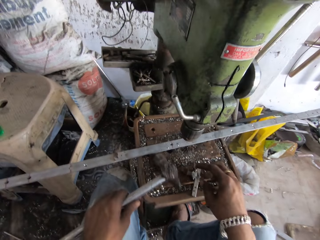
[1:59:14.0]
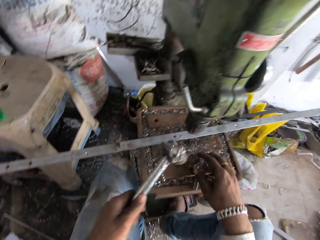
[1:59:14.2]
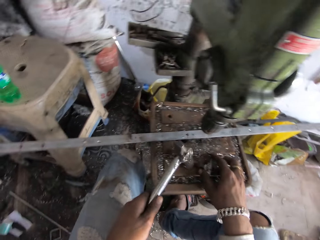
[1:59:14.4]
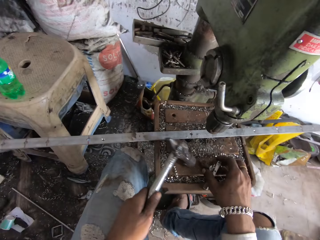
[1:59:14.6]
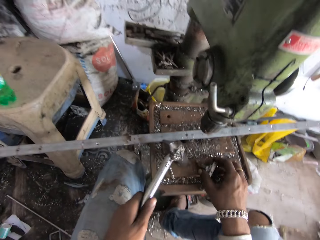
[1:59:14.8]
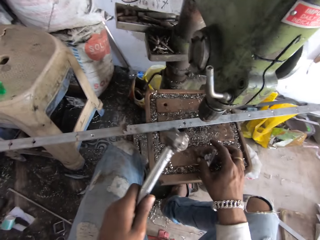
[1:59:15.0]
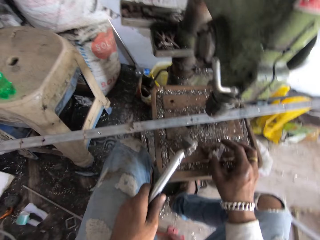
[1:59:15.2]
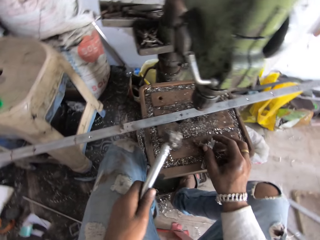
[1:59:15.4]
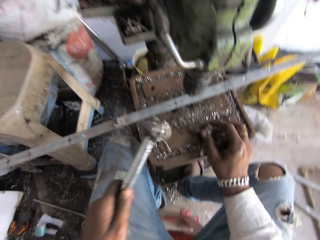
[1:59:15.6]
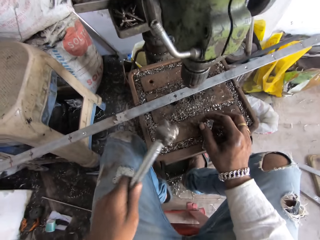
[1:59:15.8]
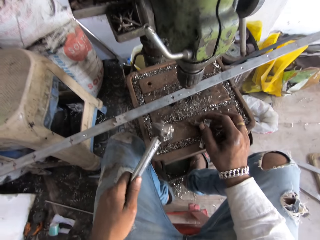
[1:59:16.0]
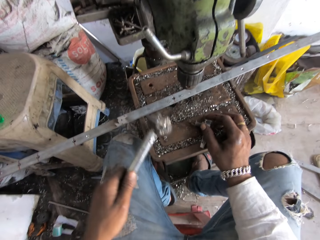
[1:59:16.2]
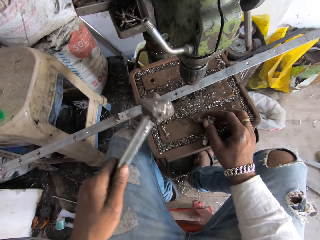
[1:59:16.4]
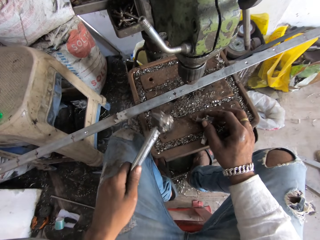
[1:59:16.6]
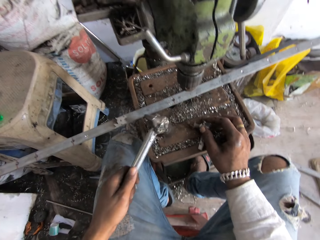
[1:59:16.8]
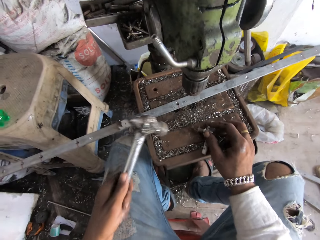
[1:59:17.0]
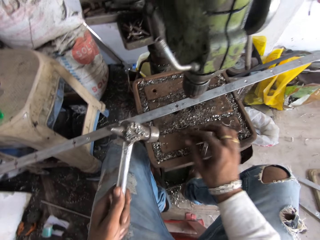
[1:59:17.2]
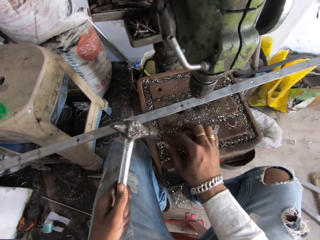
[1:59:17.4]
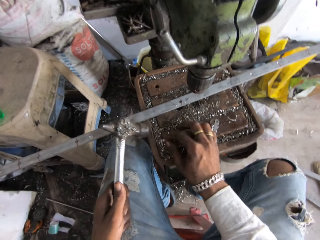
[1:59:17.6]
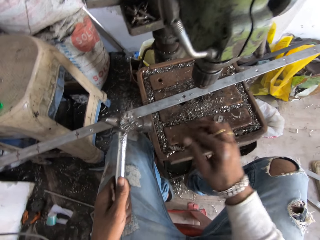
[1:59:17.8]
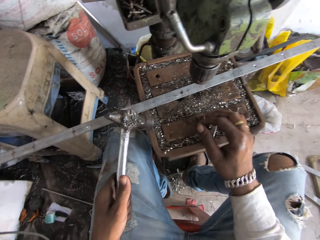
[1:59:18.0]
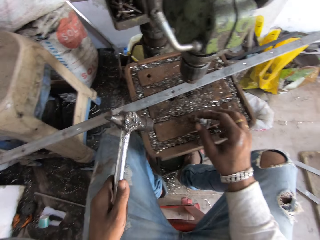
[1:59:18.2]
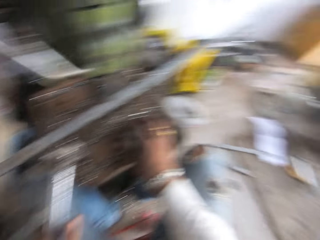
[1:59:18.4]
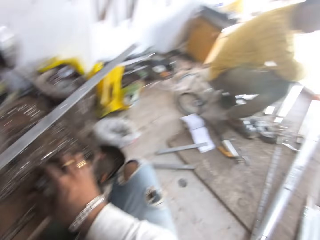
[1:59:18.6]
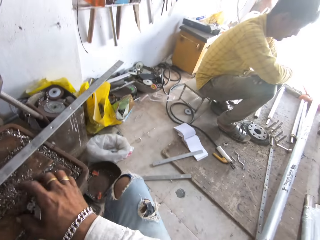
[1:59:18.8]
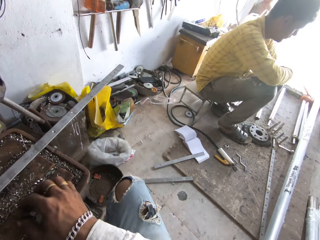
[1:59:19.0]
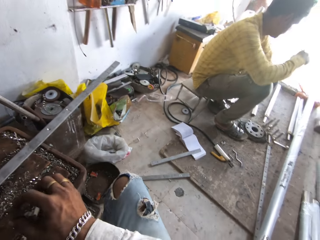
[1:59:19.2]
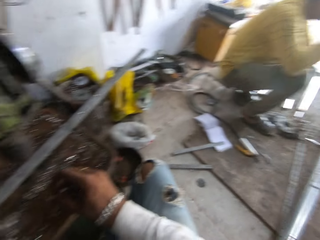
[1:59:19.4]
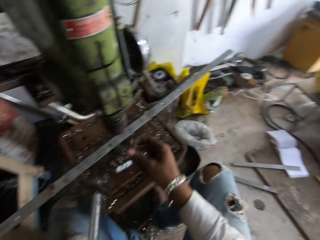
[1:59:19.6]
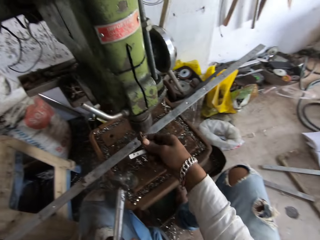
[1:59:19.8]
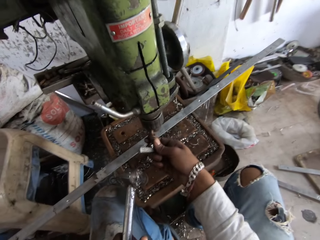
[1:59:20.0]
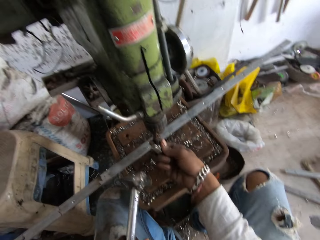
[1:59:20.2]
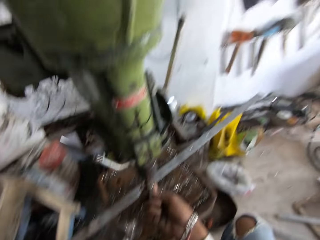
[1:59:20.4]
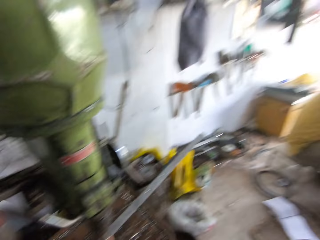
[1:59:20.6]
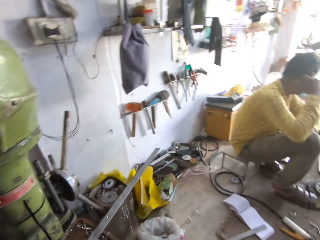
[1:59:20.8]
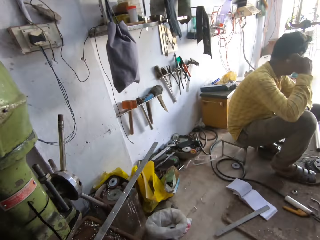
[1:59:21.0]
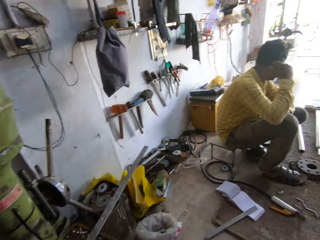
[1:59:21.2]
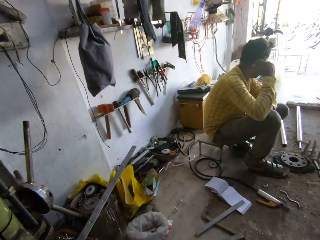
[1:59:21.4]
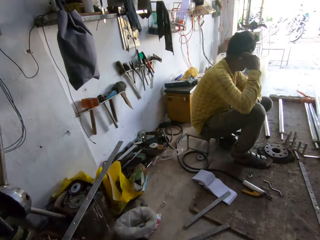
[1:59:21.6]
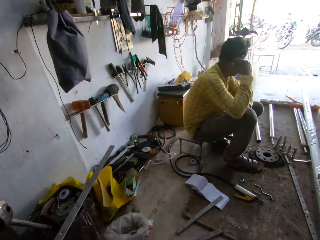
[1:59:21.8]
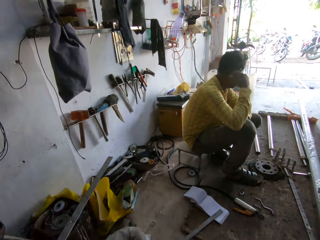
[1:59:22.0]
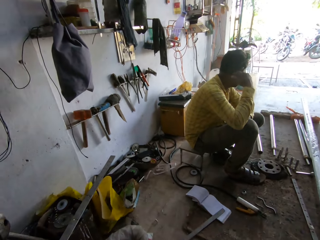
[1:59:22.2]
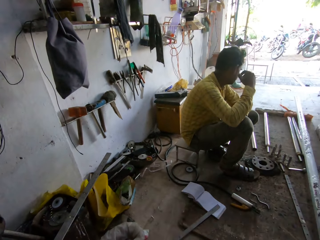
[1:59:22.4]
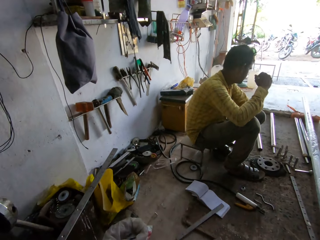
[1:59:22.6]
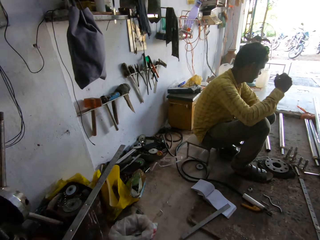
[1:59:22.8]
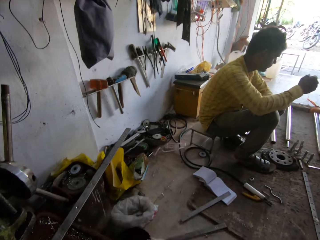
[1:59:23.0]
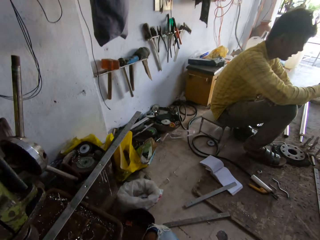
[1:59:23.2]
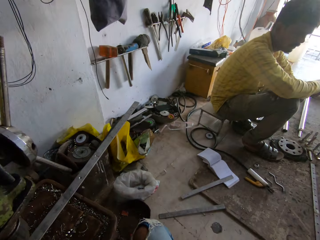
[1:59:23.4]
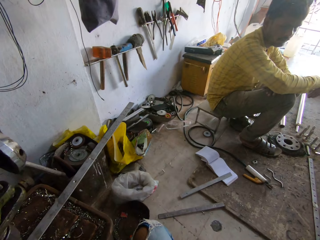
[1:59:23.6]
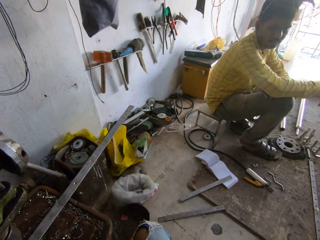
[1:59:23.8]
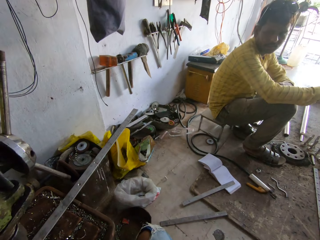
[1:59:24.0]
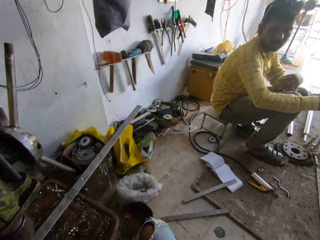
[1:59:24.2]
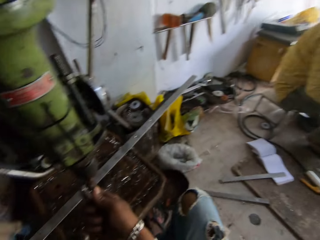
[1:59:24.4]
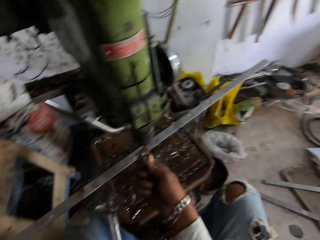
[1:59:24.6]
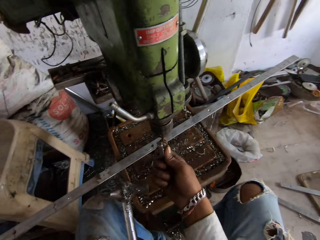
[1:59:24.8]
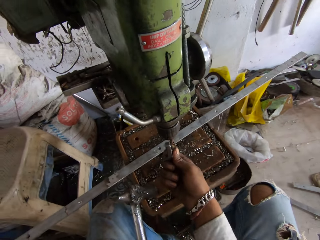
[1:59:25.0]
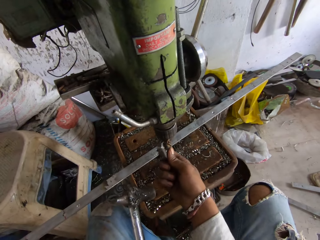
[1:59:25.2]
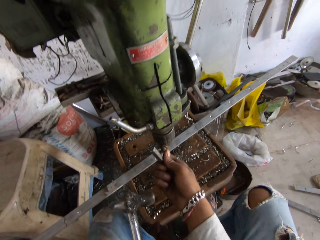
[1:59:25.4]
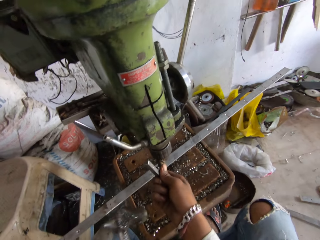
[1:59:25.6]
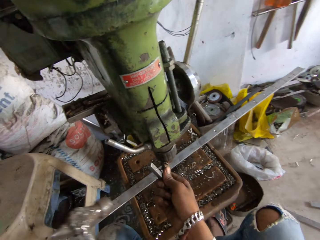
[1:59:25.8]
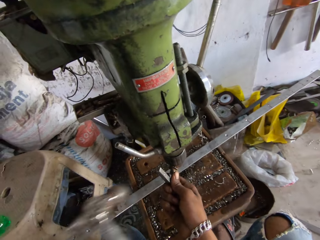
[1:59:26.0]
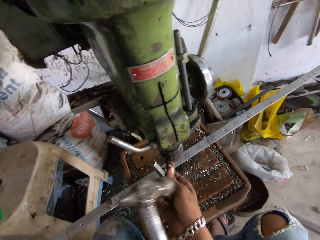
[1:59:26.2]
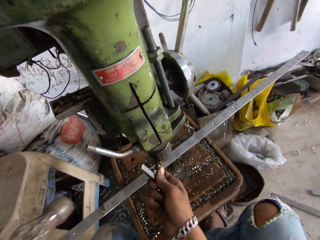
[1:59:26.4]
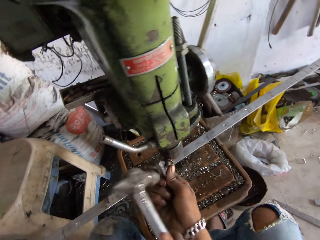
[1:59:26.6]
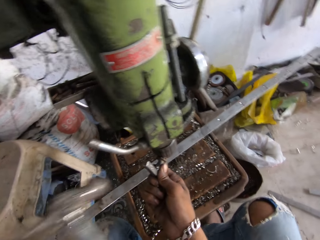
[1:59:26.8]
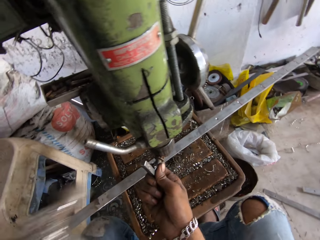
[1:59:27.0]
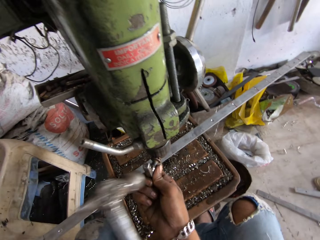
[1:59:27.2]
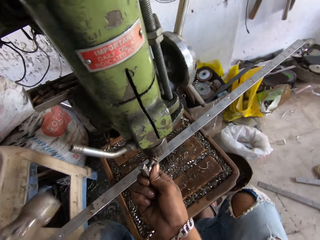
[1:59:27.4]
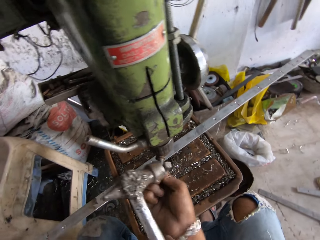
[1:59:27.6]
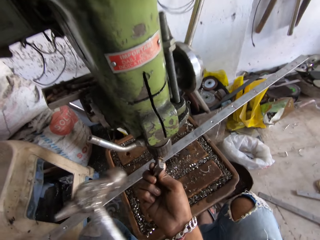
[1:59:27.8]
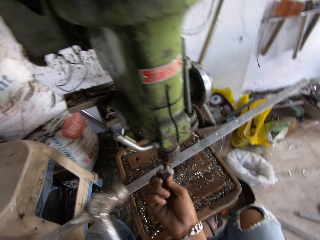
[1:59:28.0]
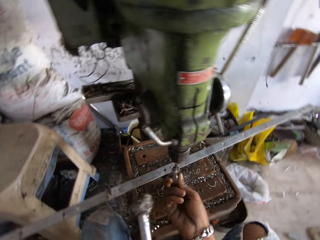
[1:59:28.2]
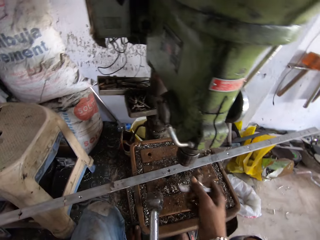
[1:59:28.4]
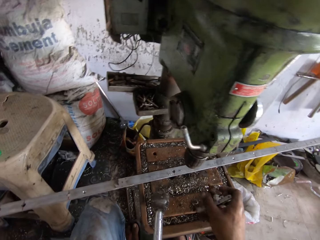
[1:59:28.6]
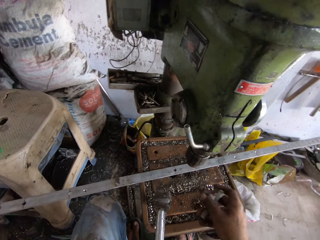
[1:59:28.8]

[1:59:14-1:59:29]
The camera wearer tightens the bolt. They pick up a hammer. They knock the particle and drop down the particle. They hold something. They look round. A person holds the ear. The person interacts with the camera wearer. The camera wearer fixes the bolt. They knock the metal.

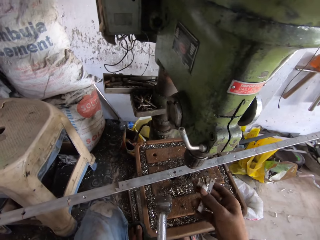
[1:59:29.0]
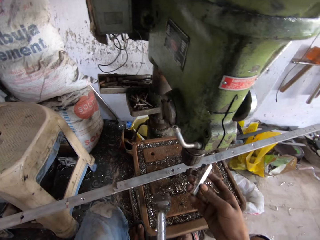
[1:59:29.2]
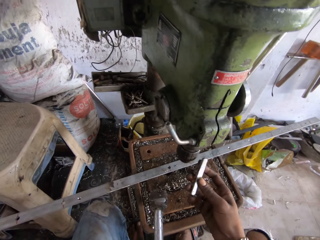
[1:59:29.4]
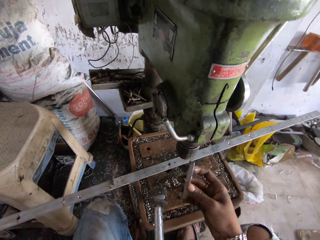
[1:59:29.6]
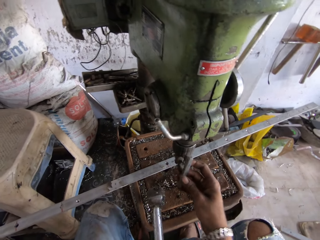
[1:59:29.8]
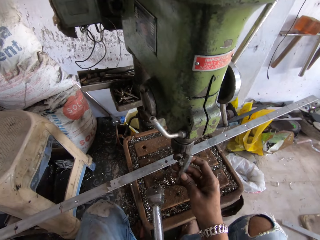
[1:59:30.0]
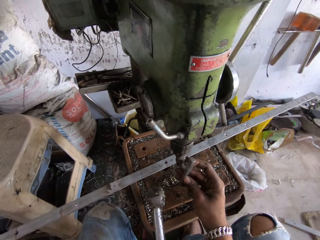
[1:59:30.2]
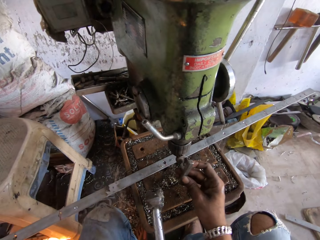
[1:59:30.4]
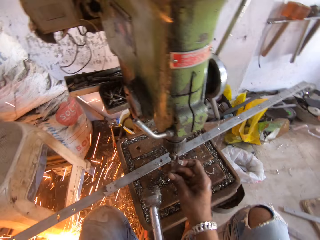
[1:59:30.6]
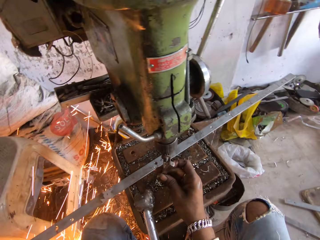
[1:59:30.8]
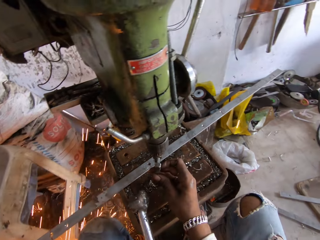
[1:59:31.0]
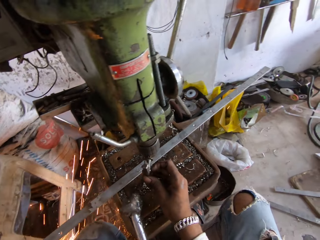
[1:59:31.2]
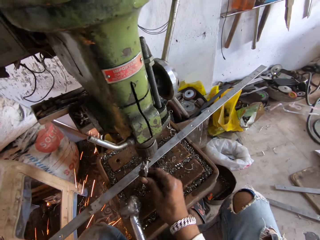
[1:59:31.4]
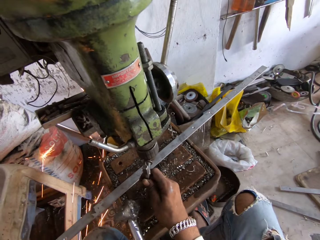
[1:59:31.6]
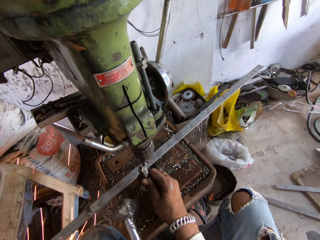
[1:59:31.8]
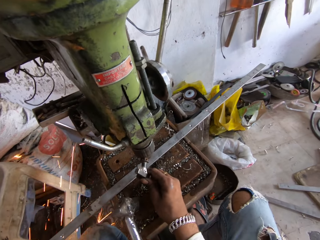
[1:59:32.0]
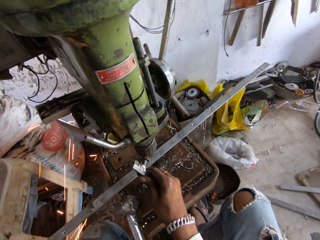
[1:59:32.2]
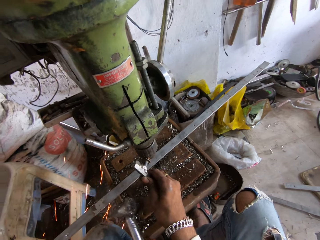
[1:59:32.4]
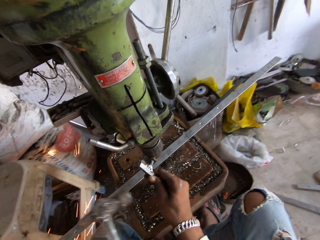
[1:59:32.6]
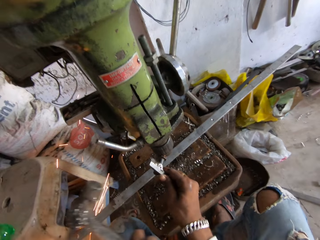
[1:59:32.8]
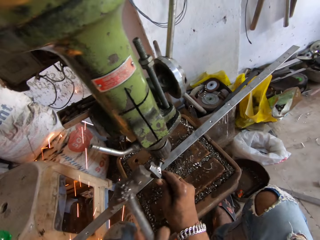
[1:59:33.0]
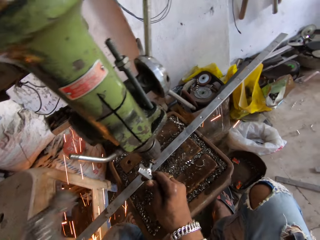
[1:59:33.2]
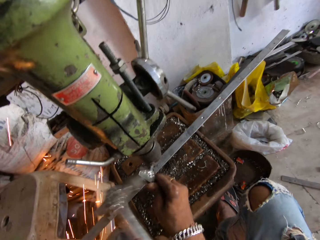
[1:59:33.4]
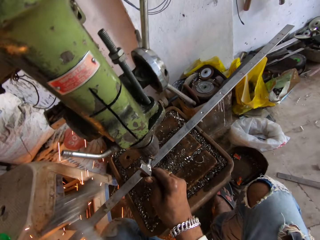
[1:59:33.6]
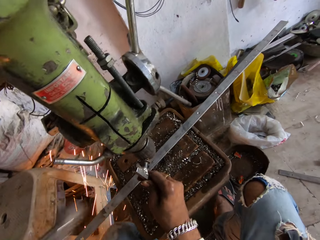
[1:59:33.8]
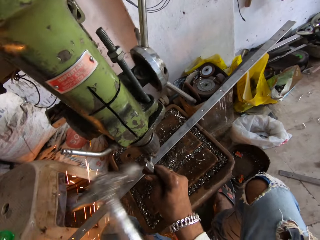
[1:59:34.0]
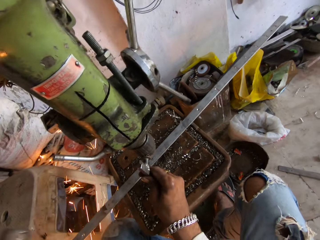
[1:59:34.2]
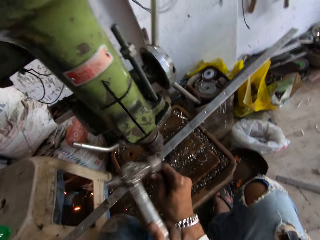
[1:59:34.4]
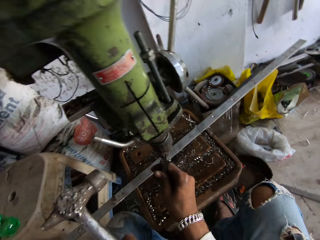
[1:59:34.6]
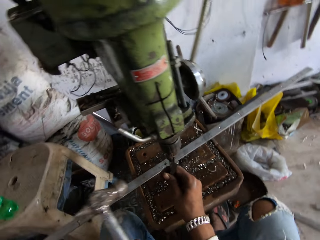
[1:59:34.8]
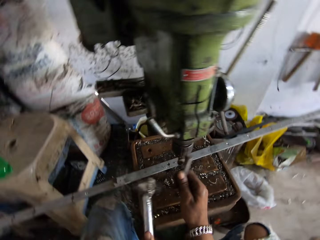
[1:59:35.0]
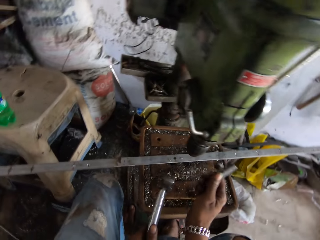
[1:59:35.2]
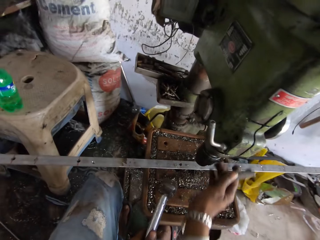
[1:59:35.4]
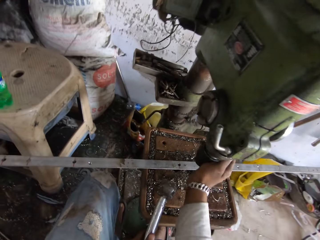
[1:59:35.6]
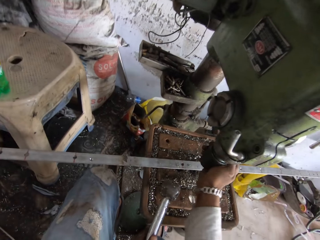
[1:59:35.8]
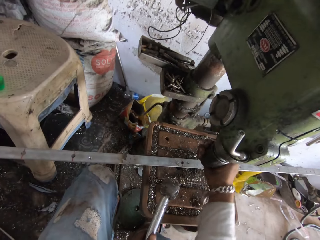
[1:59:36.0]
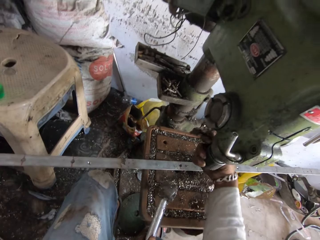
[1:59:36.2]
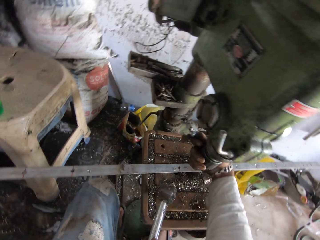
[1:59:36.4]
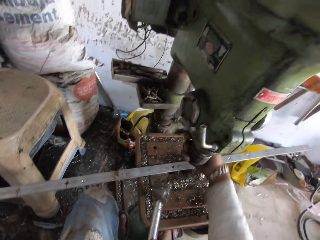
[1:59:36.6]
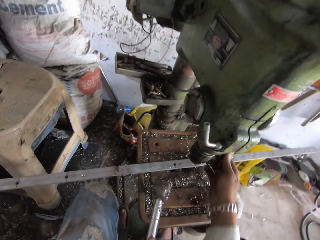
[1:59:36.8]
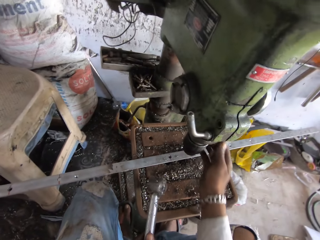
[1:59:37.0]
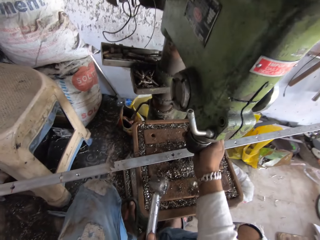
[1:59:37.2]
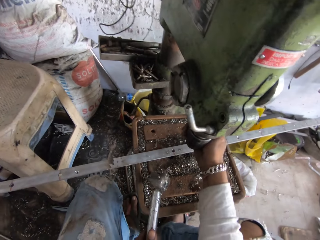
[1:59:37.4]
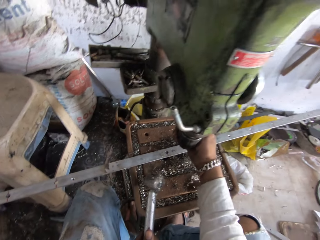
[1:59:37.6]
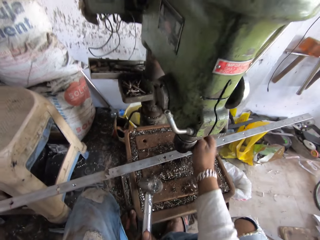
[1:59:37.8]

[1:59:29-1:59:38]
The camera wearer turns the metal. A person welds. The camera wearer fixes the metal. They knock the metal. They untighten the machine.
